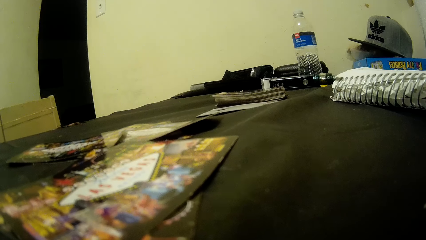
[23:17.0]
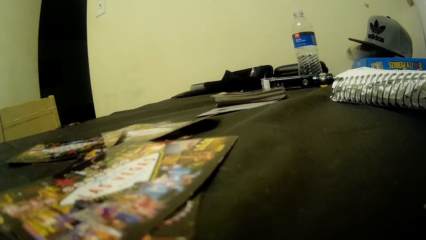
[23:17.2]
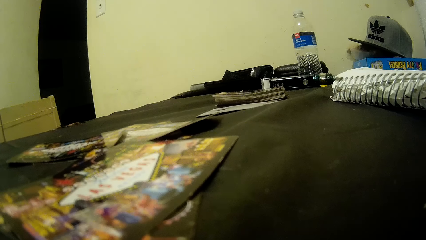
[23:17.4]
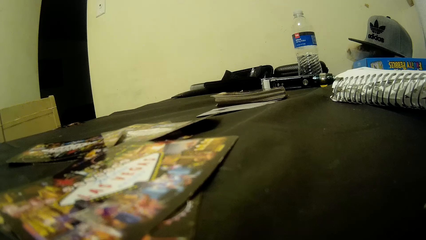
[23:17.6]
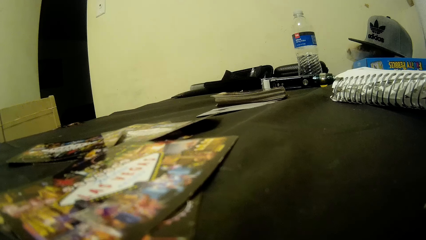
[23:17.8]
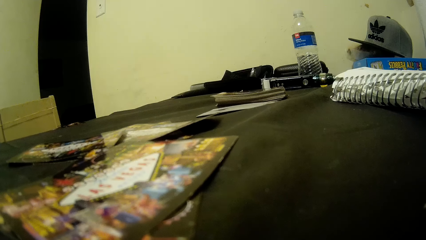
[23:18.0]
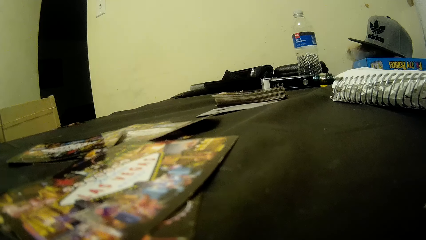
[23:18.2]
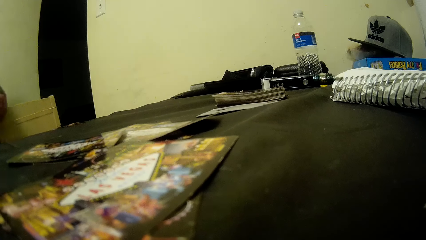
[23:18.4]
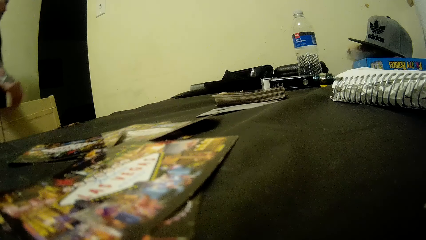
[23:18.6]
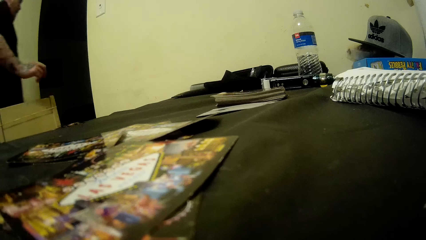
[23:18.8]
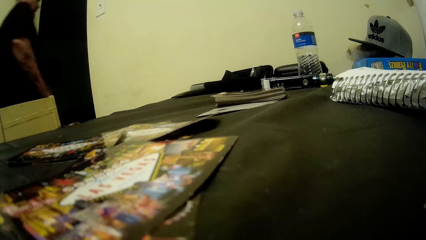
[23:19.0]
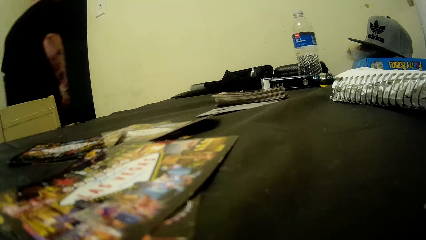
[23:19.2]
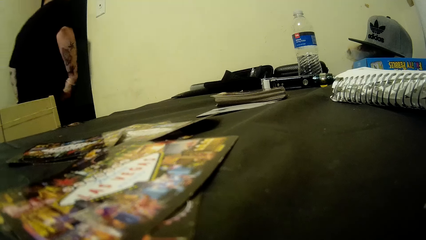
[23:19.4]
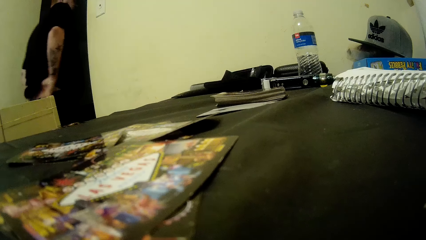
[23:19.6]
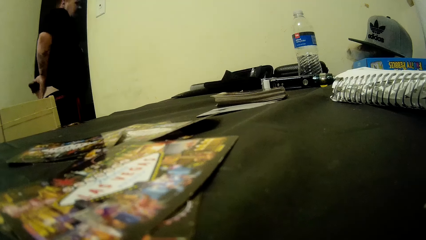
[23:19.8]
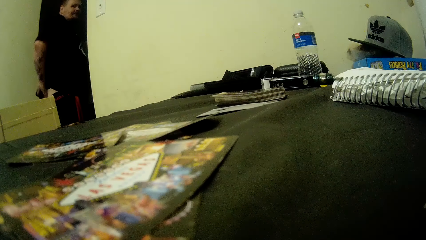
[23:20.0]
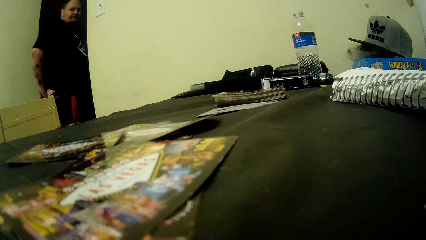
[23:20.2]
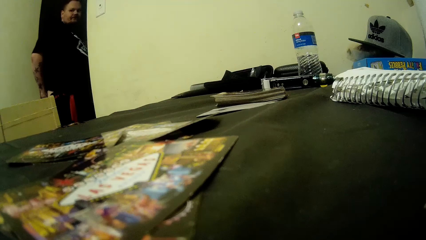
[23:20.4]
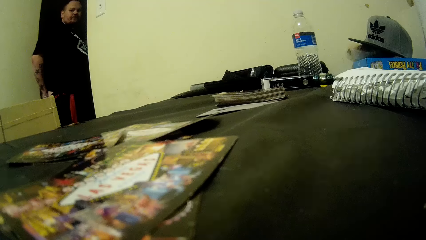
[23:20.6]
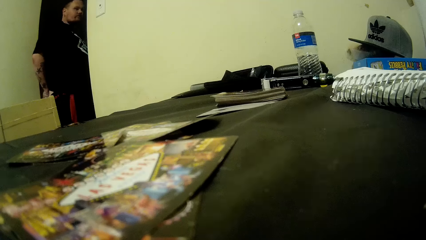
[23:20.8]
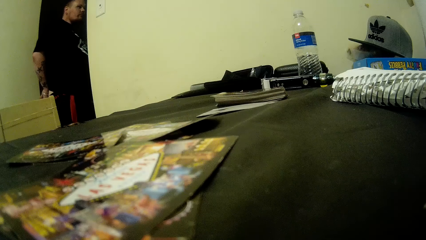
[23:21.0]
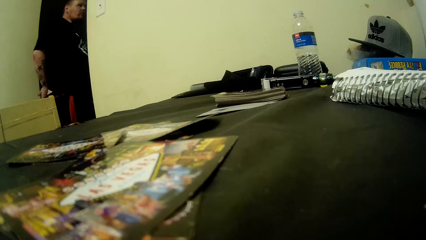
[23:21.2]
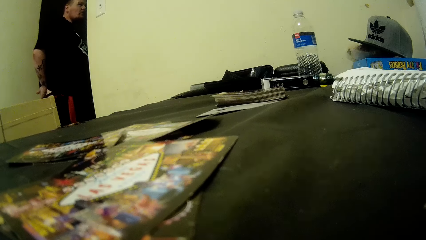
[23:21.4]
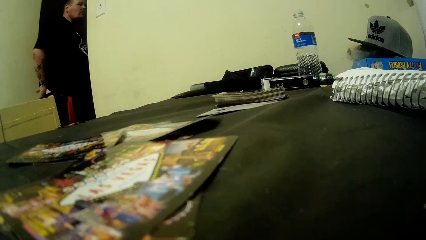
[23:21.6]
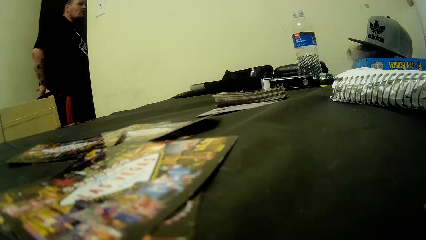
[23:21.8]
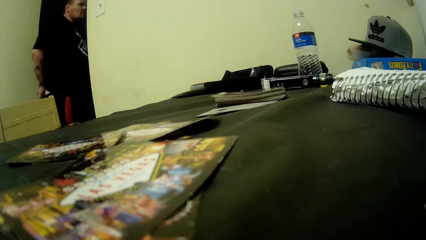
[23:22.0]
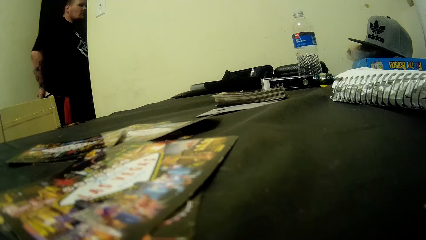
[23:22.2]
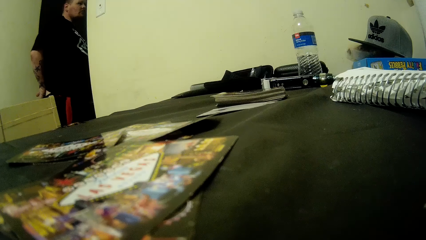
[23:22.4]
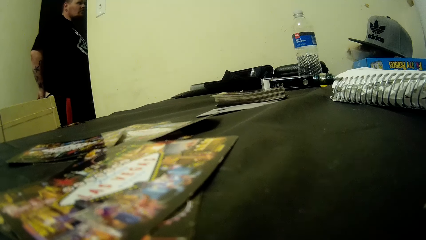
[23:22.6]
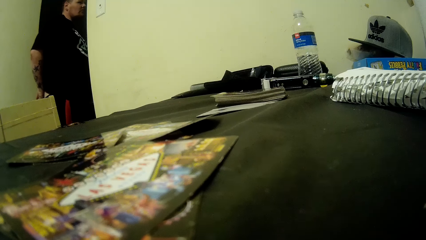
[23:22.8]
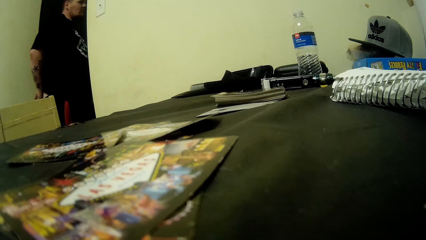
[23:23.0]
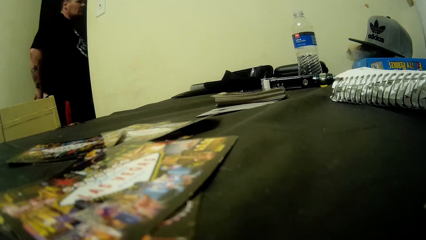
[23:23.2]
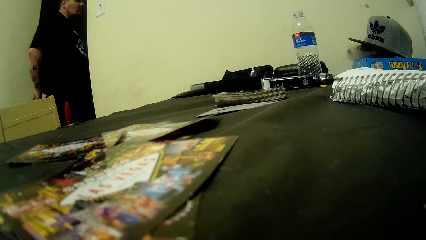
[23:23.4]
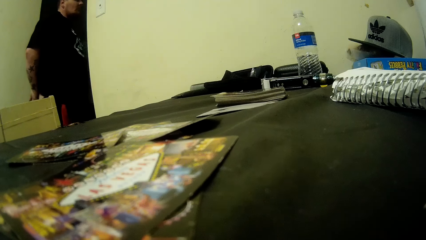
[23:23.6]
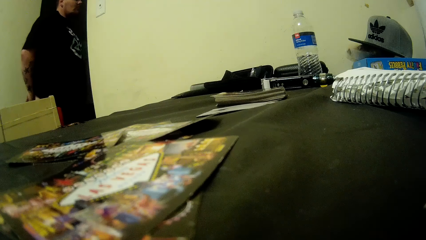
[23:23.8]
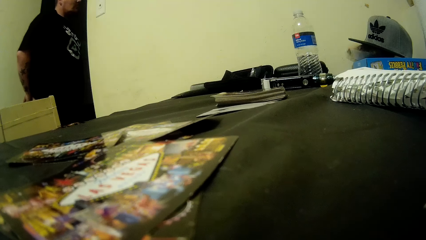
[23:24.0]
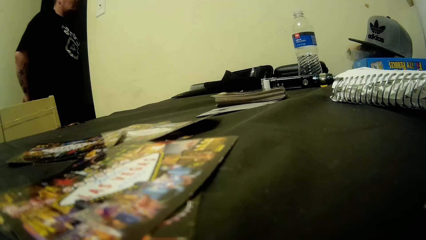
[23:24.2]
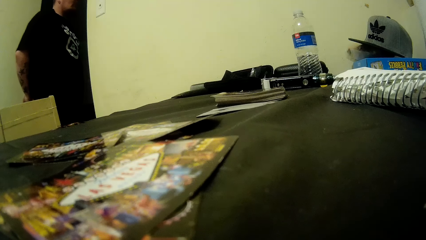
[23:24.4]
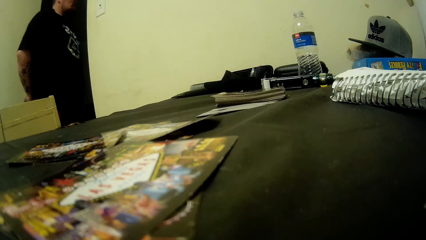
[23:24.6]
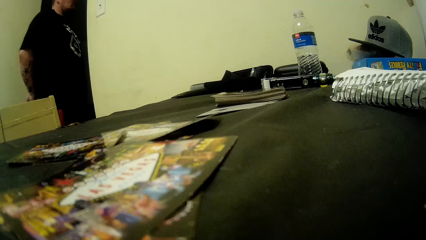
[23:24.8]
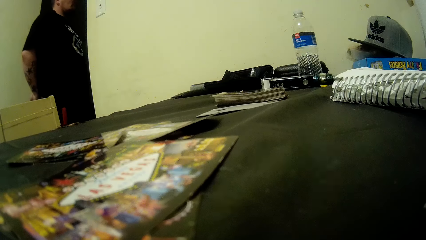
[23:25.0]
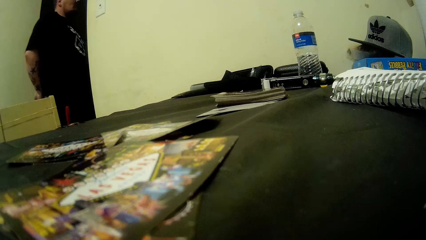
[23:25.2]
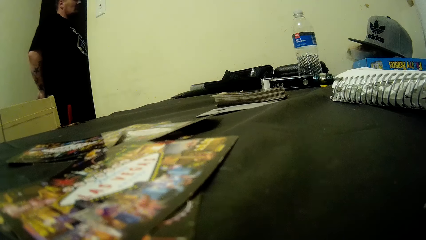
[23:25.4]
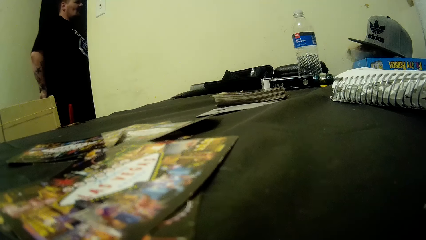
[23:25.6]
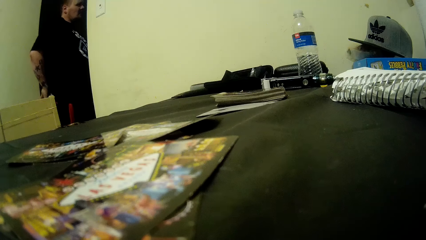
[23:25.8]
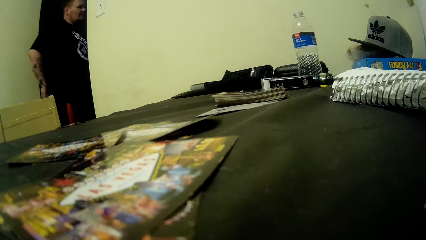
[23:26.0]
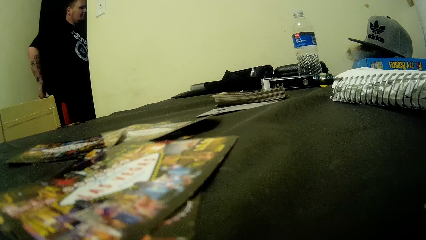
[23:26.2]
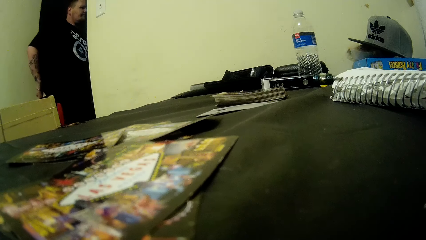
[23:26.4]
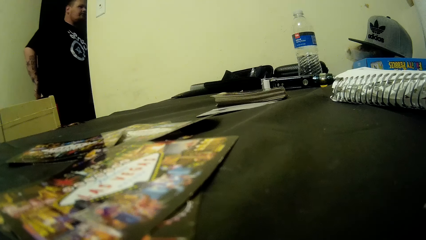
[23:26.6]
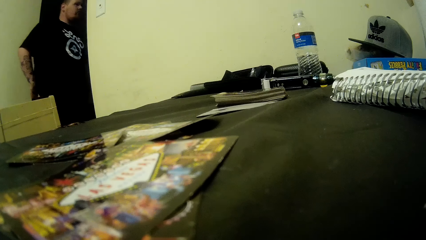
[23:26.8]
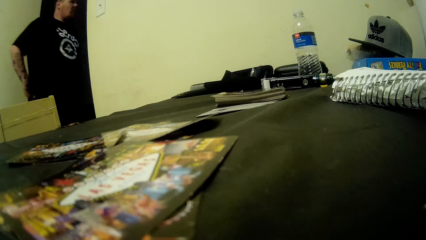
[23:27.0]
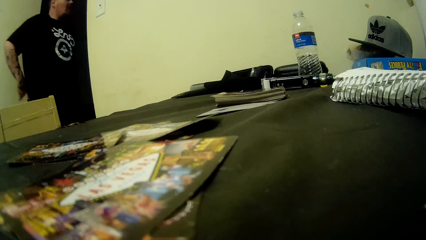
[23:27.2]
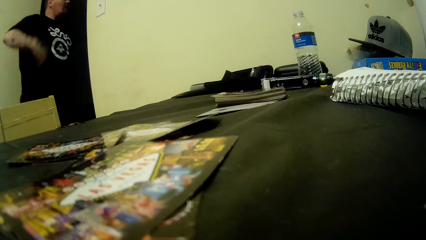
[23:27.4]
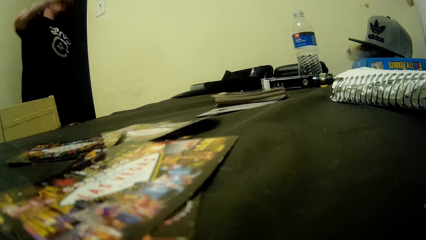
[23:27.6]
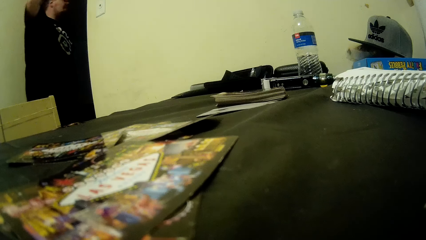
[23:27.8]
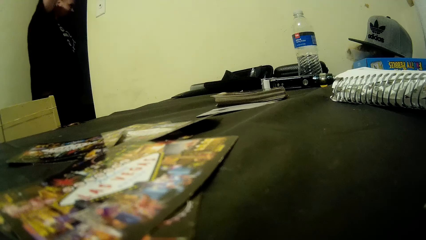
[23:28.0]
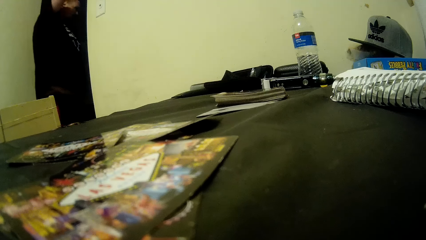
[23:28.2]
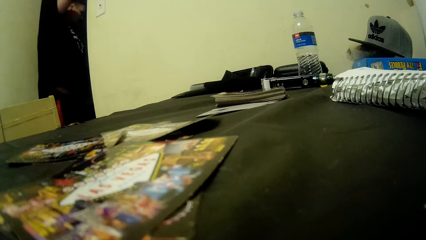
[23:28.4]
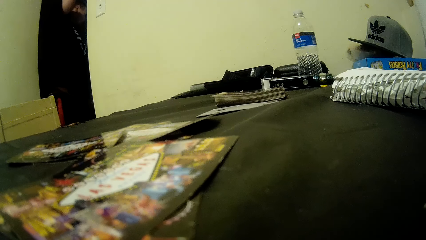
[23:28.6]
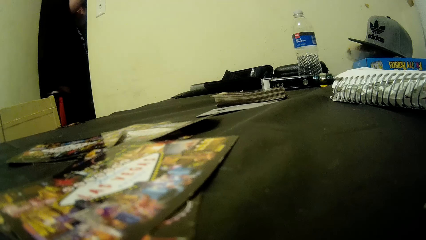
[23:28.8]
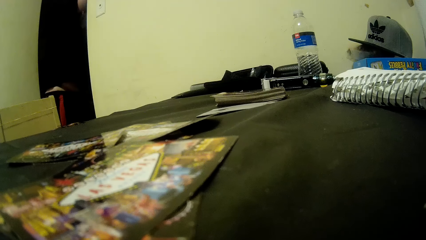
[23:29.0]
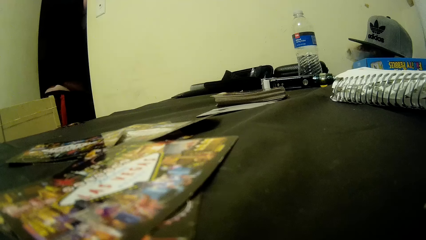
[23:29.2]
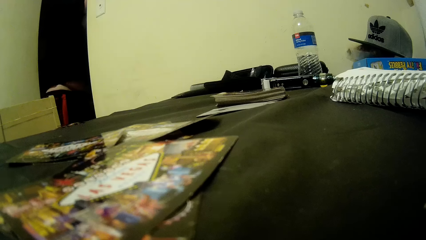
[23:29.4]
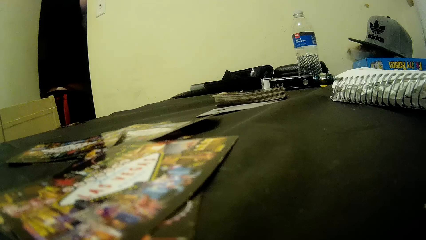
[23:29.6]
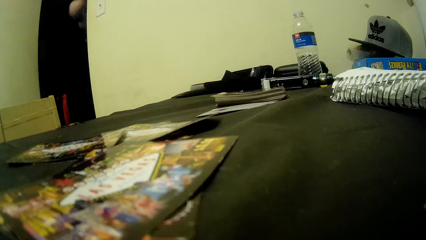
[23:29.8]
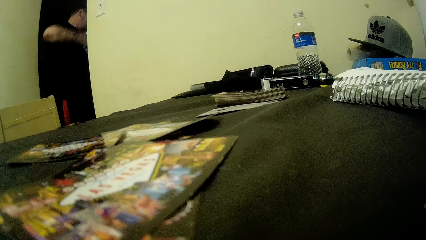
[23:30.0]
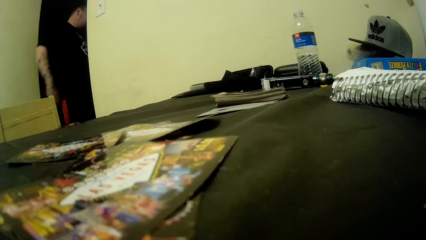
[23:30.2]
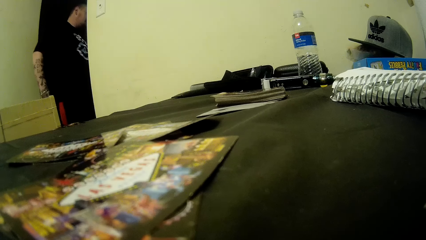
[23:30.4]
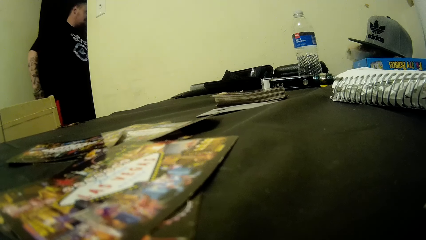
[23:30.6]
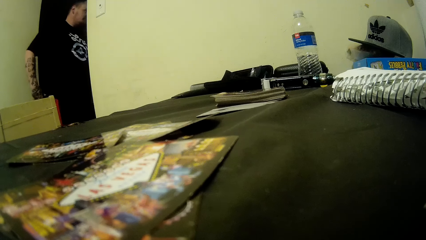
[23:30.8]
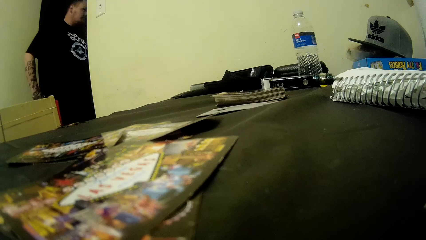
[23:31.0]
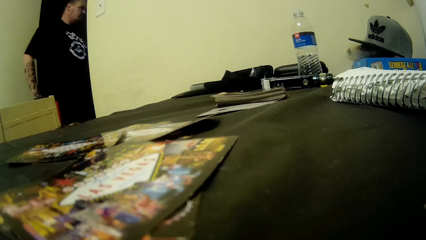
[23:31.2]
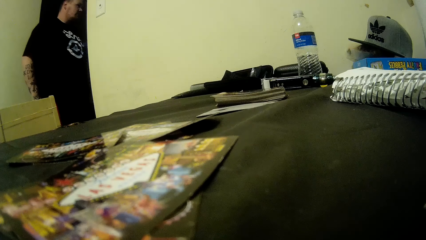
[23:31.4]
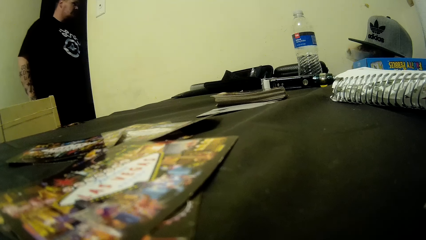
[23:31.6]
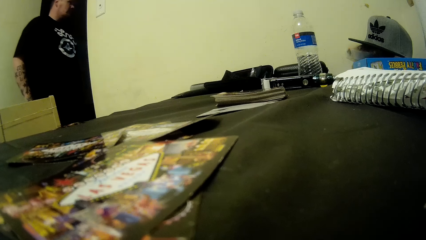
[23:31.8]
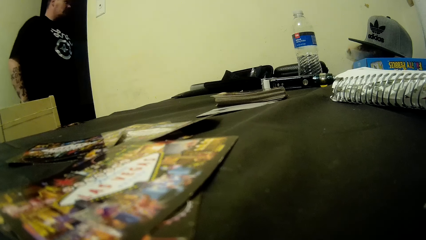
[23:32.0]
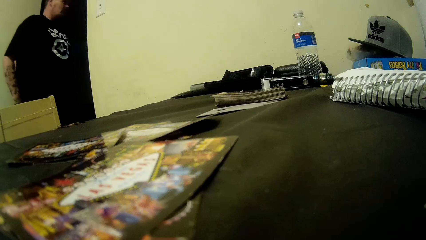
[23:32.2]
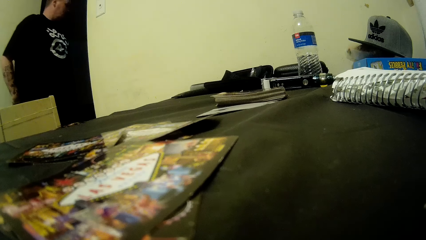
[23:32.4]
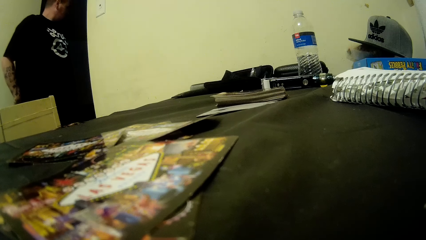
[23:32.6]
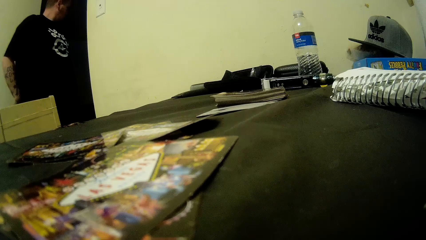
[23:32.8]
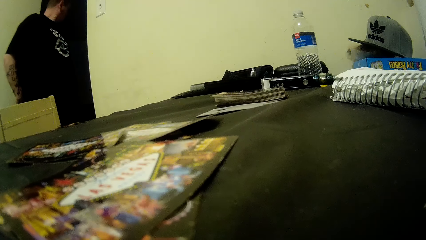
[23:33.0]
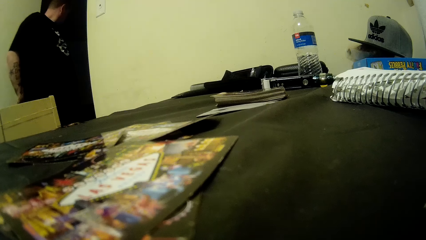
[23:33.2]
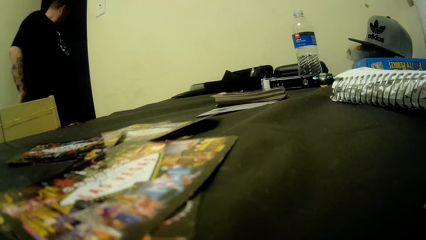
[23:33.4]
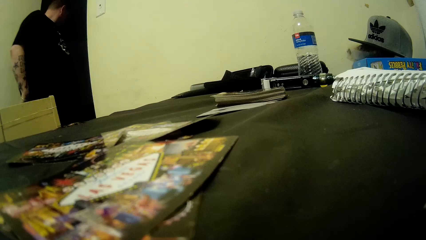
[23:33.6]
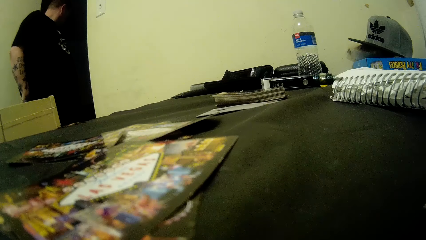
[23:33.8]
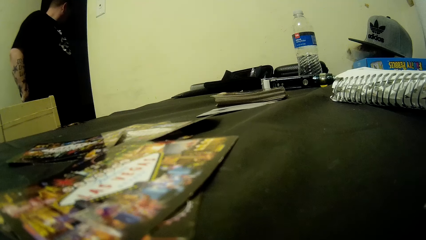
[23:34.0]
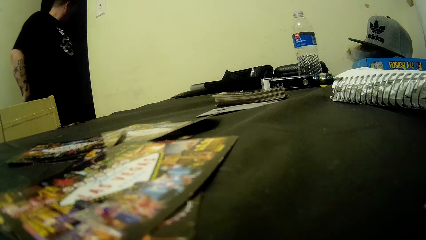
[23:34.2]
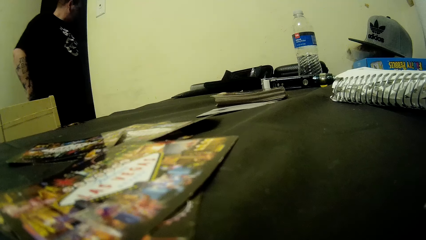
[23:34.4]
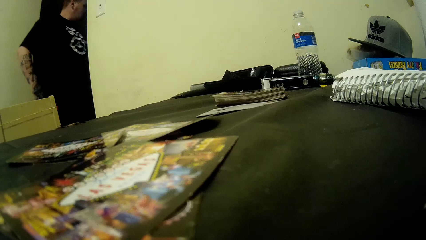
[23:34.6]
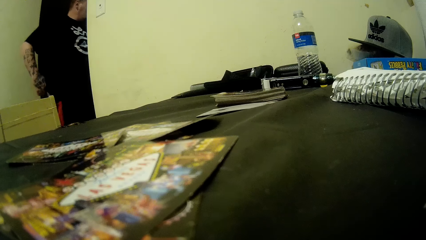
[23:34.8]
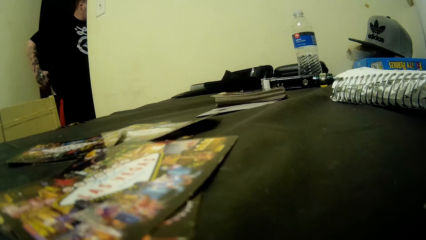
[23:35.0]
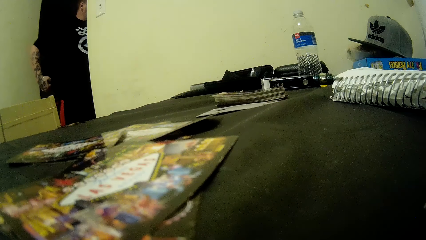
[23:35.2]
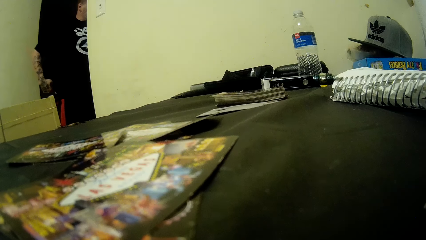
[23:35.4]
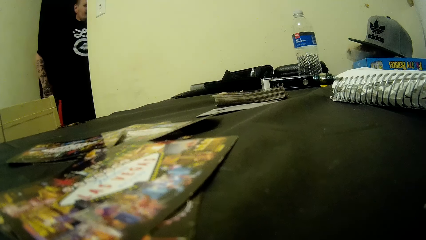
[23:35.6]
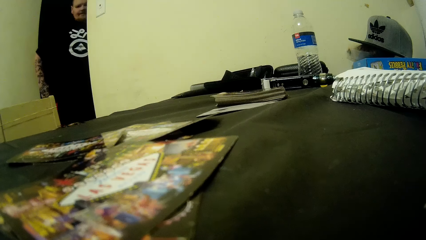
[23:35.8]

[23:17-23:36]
A man walks around. The man looks around. The man scratches the back. The man looks around.
